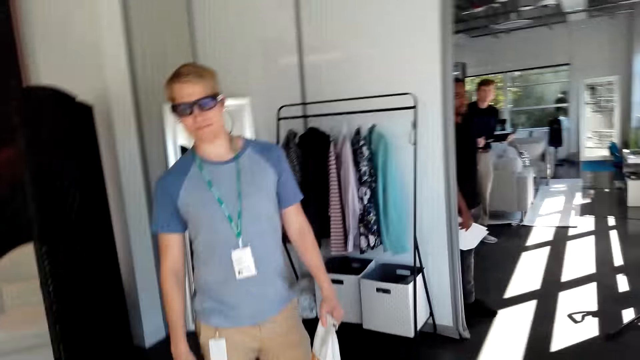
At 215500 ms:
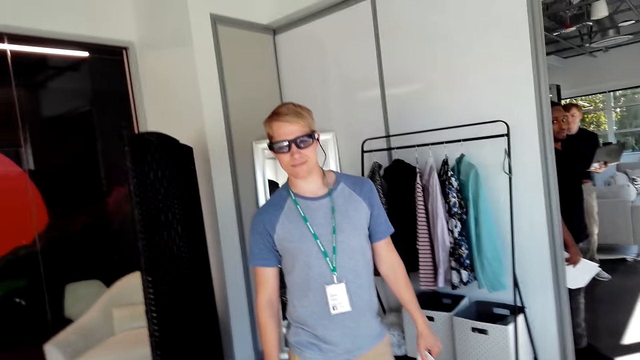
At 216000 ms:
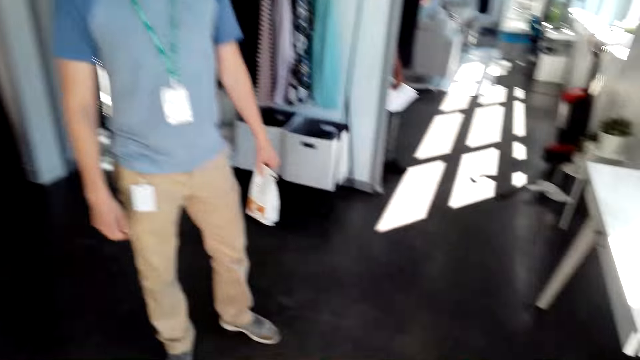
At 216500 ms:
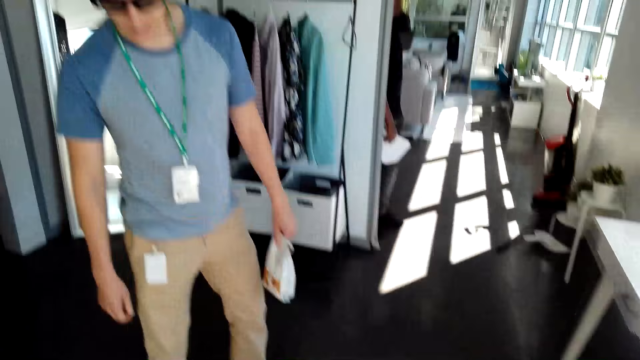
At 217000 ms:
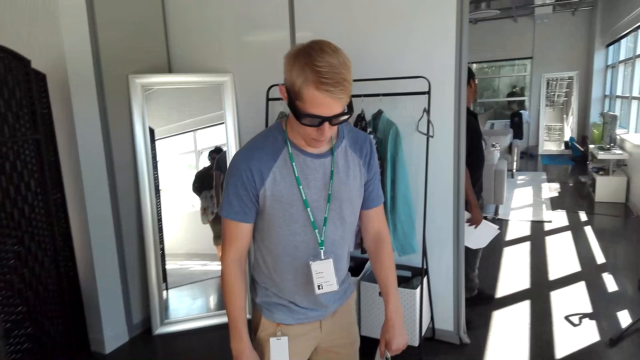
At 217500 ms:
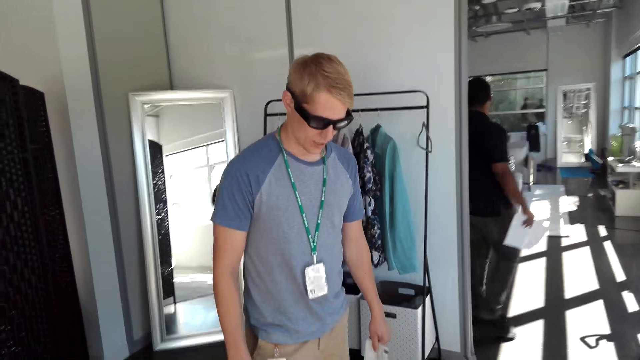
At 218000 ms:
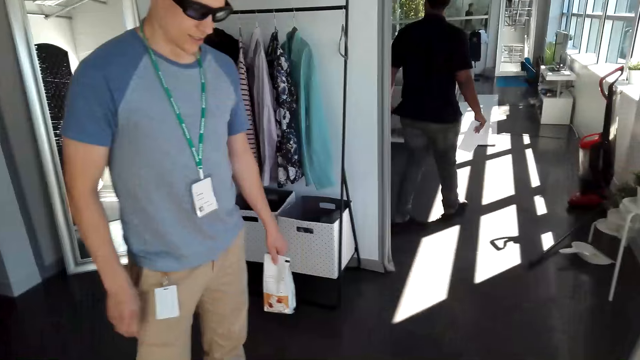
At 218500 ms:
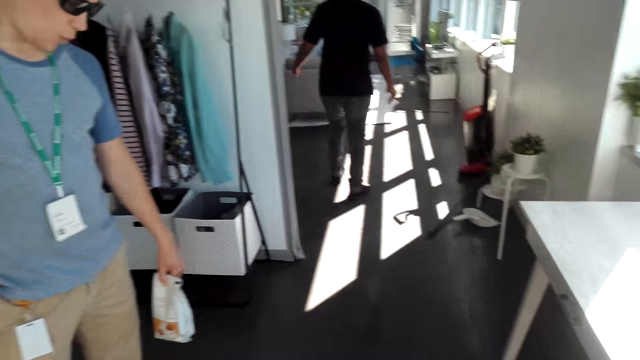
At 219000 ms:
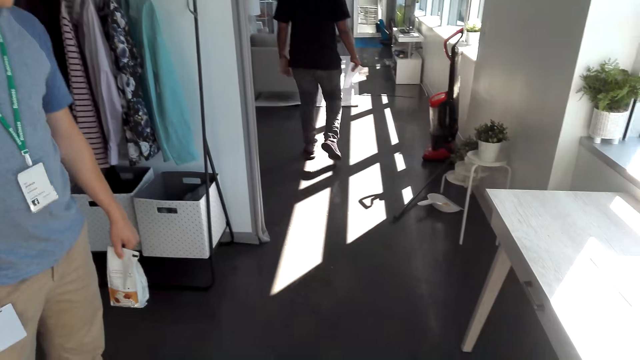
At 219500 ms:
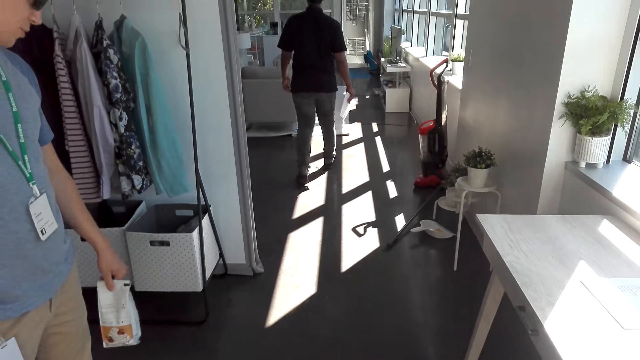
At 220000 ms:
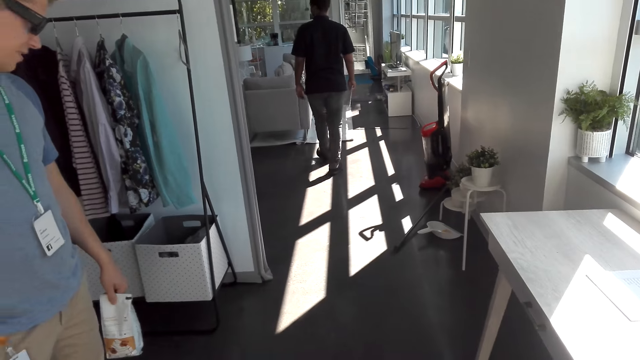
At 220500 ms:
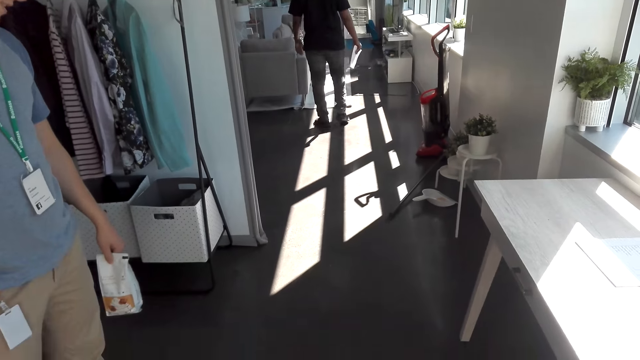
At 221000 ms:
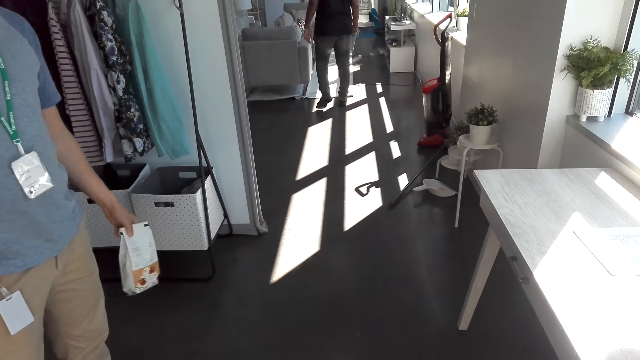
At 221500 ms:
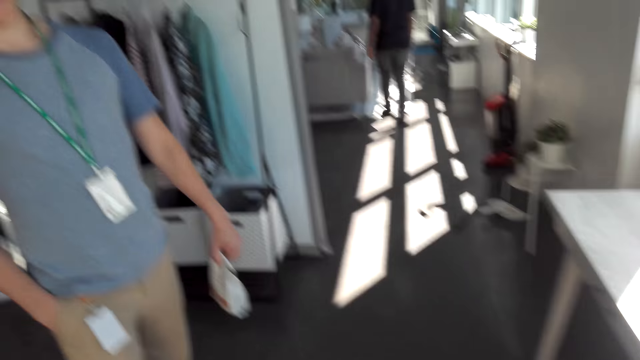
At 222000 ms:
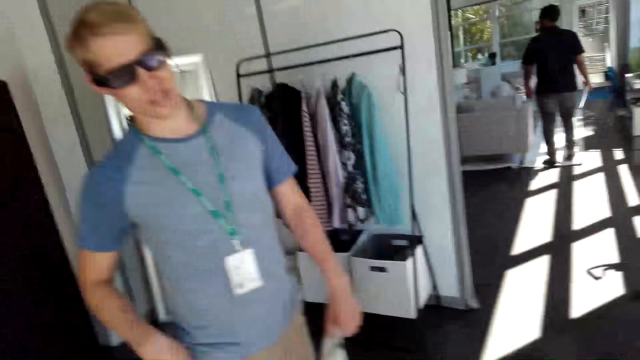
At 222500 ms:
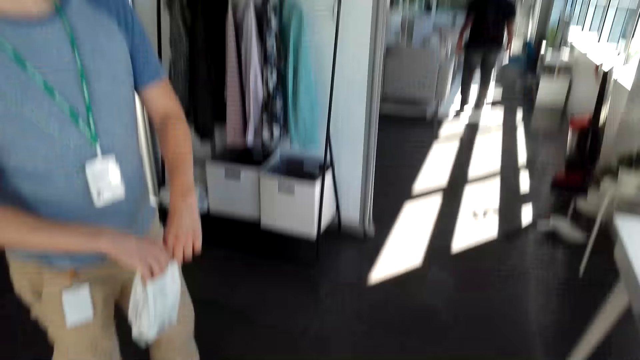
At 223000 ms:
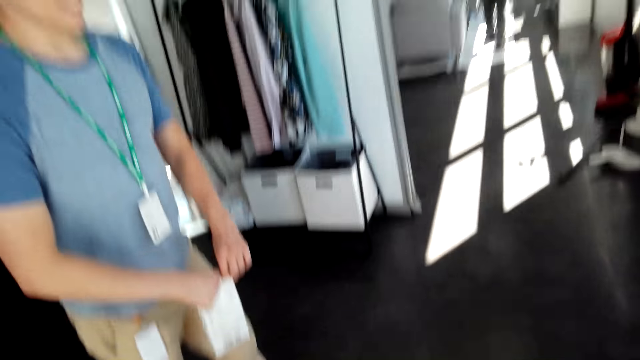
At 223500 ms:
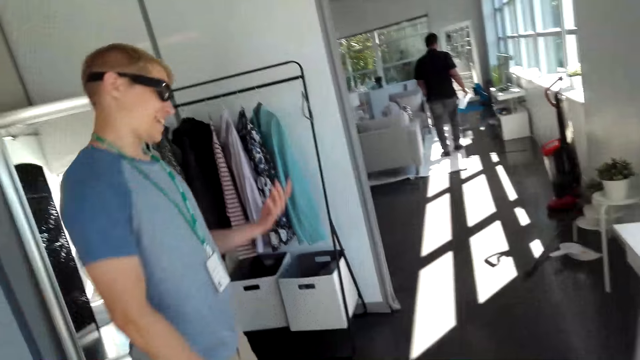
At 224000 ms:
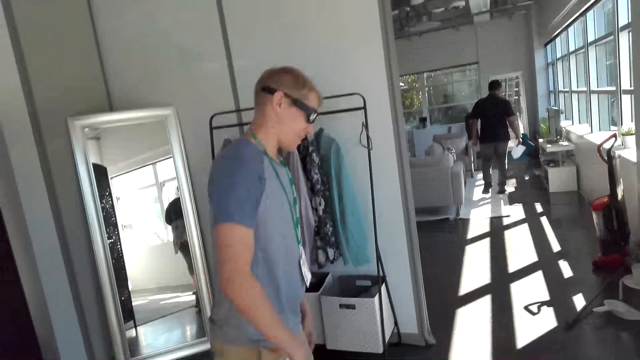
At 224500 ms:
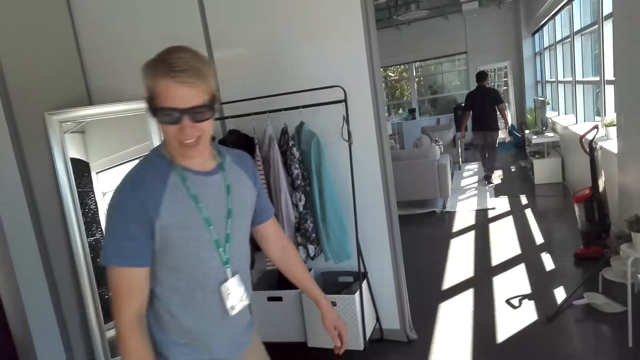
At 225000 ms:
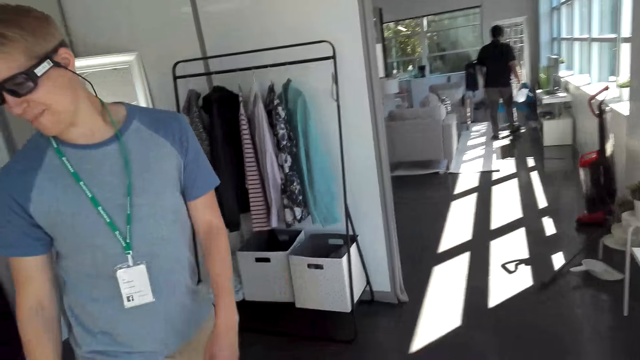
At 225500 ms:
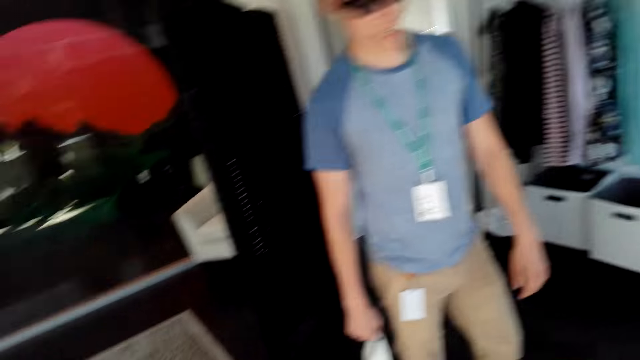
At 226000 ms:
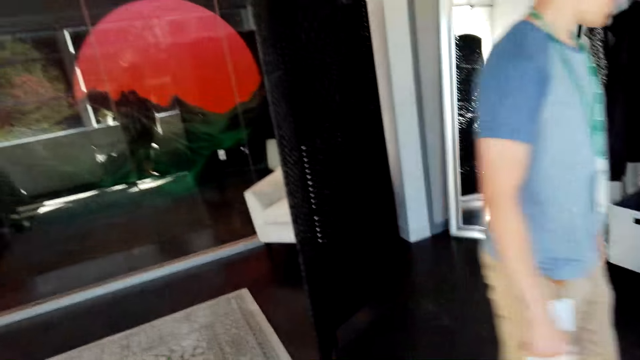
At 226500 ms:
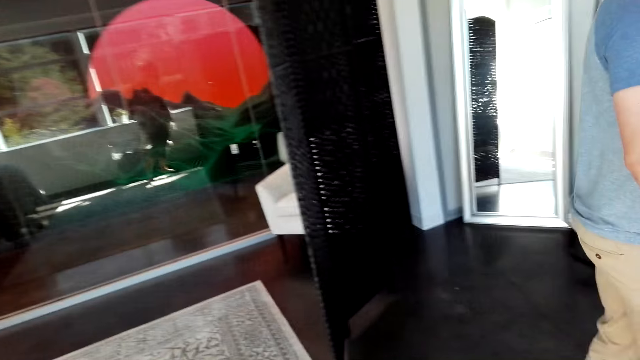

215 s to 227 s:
A male walks around the house. Another male converses with the camera wearer. The other male places the coffee on the other hand and converses with the camera wearer.

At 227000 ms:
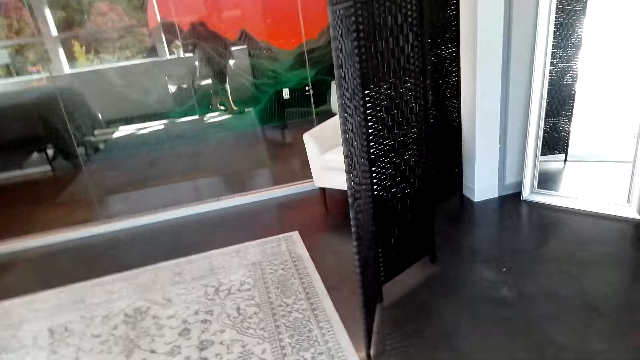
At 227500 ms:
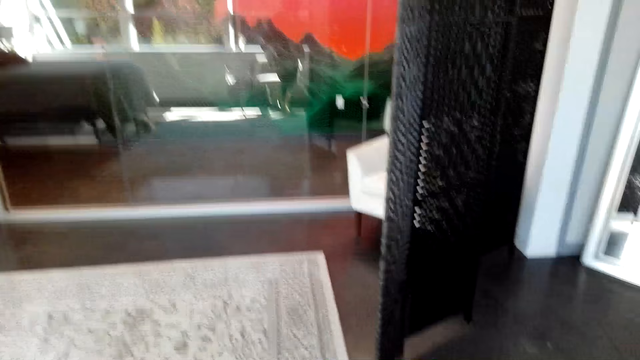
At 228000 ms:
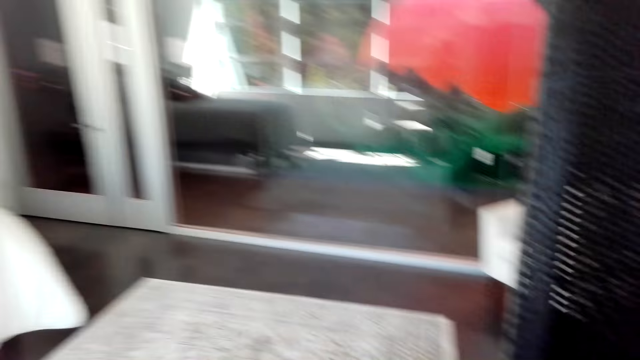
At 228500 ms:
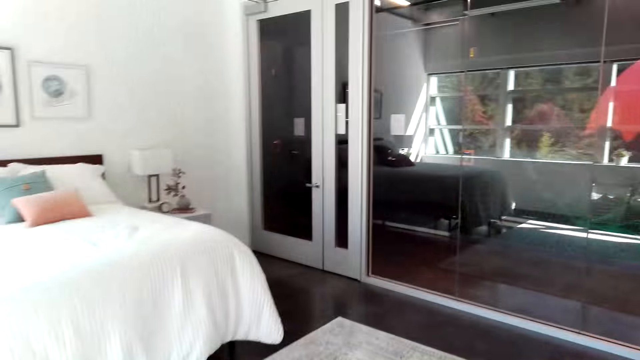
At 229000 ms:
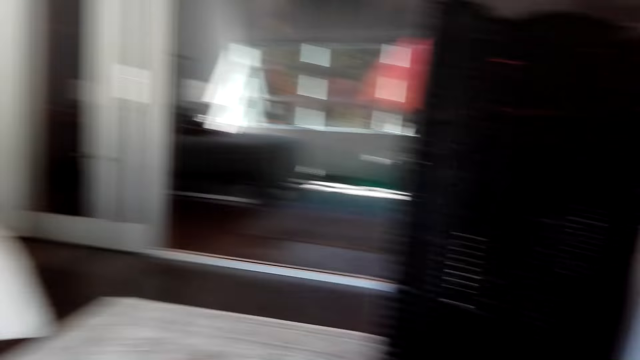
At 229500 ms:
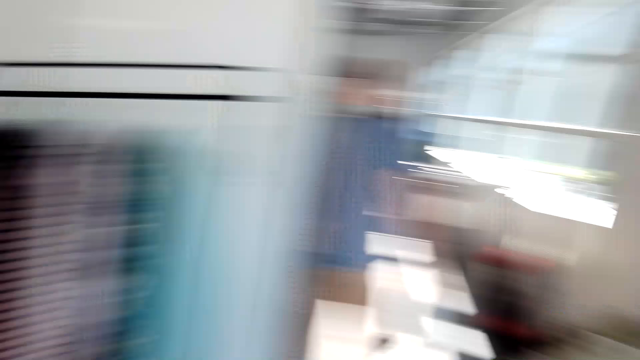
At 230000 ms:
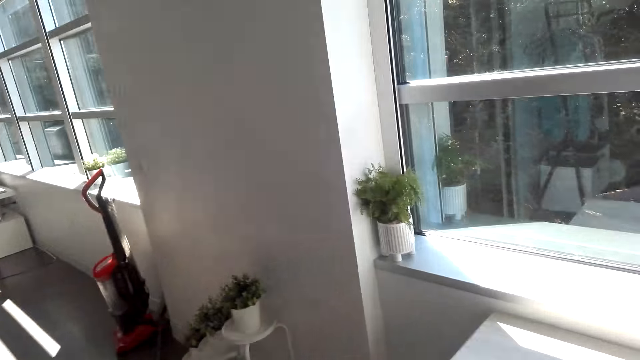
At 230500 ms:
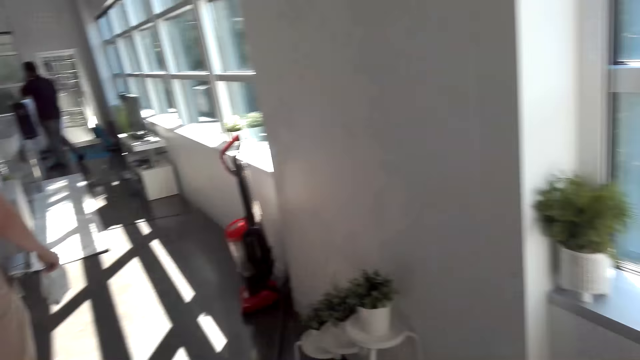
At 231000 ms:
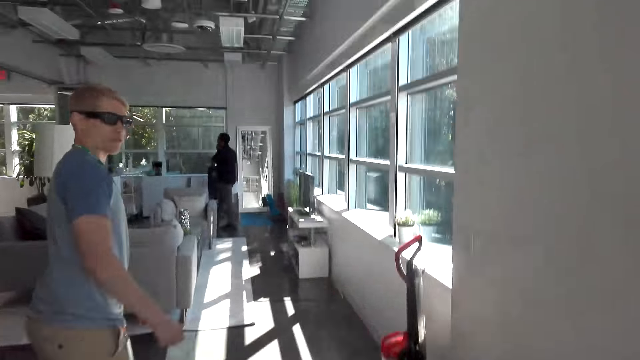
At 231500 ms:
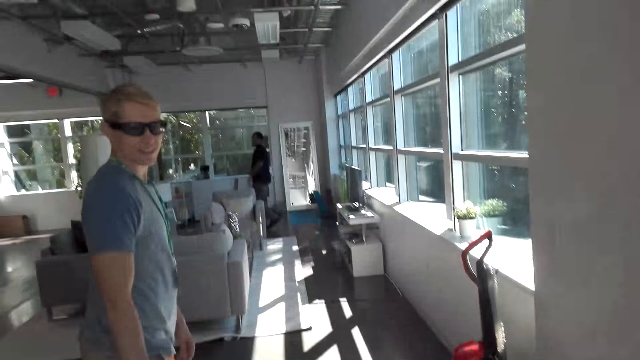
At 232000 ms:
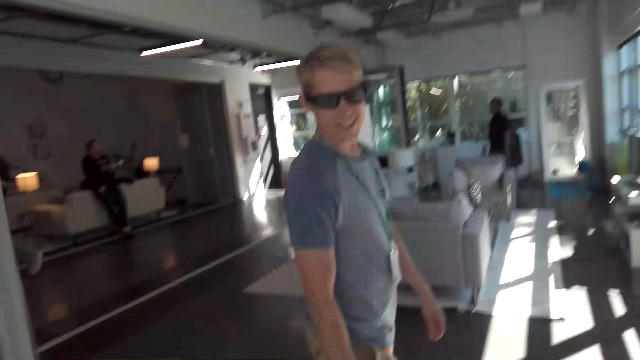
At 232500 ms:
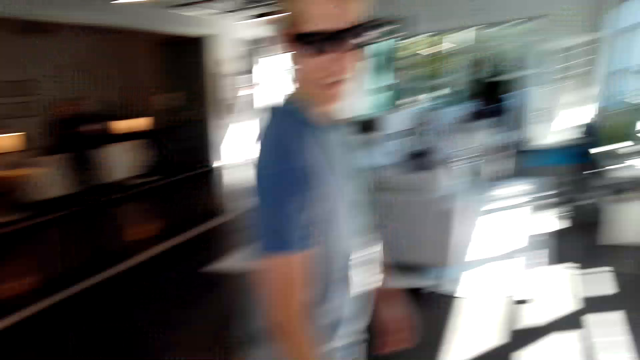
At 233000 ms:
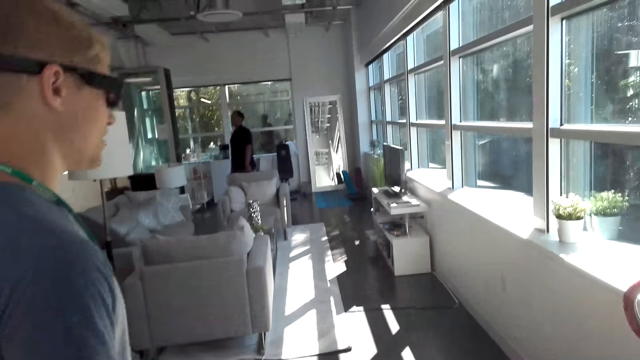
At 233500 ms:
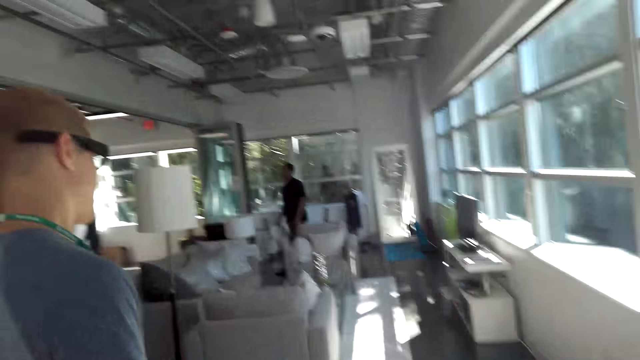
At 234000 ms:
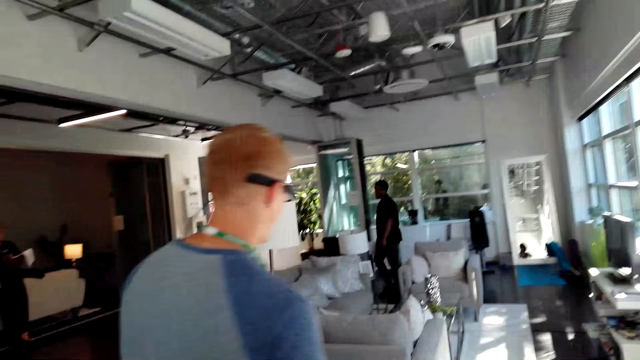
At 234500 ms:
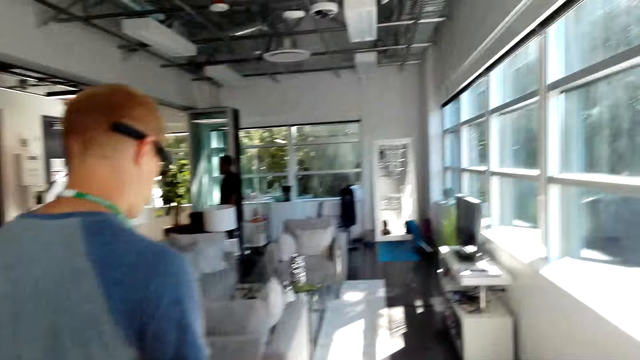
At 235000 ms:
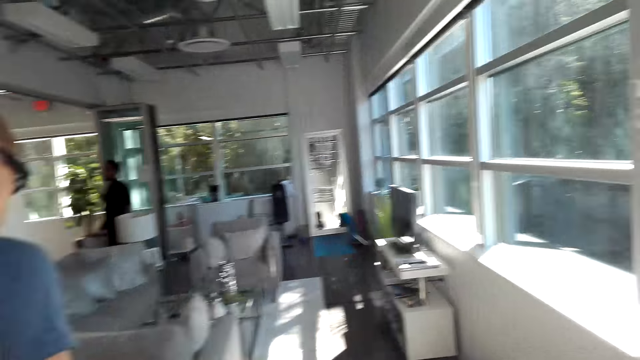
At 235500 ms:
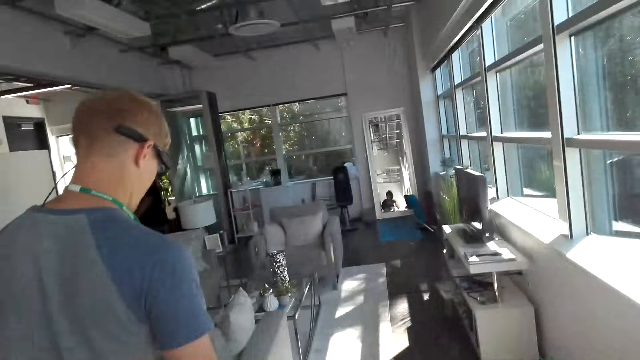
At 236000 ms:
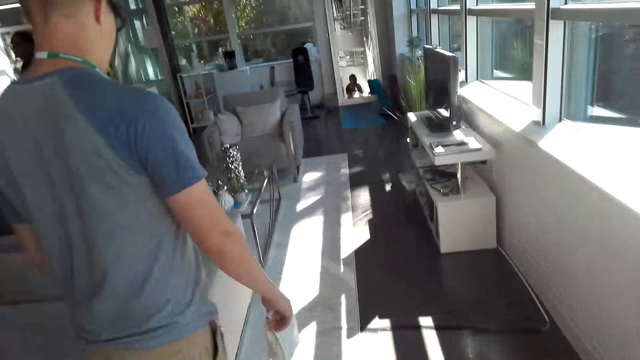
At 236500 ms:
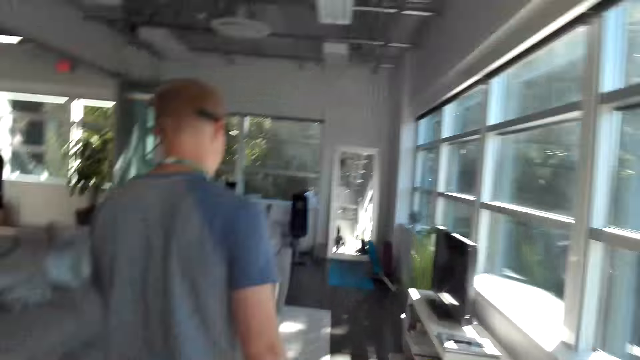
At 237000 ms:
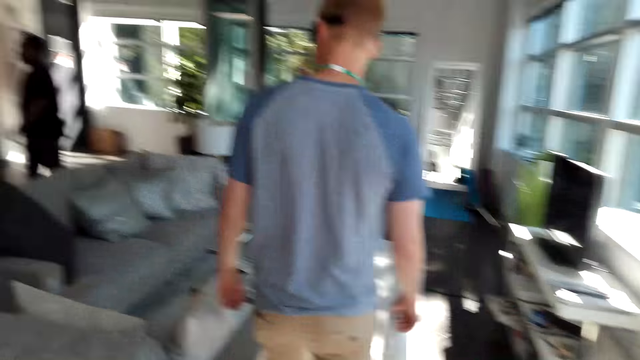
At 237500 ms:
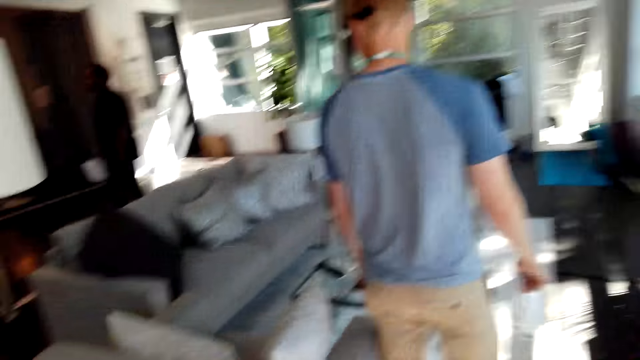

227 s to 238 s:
A male walks around the house with the camera wearer.
